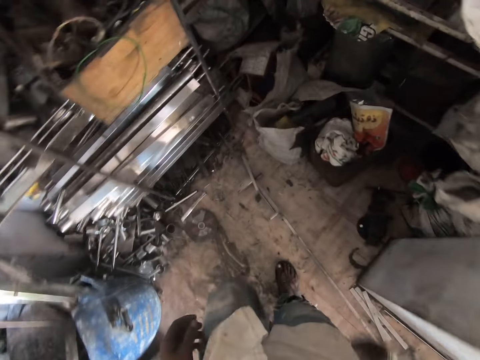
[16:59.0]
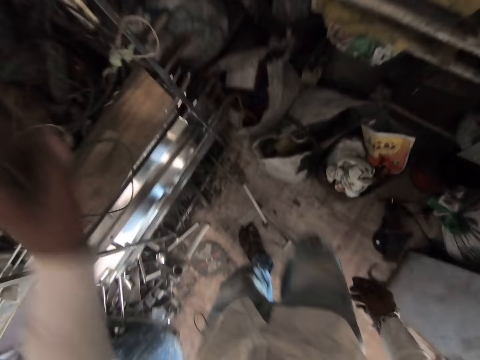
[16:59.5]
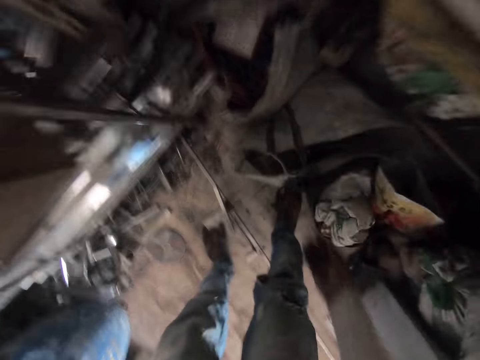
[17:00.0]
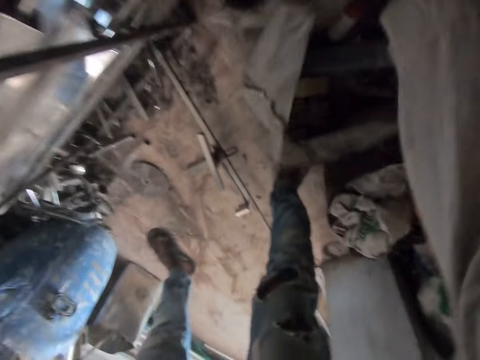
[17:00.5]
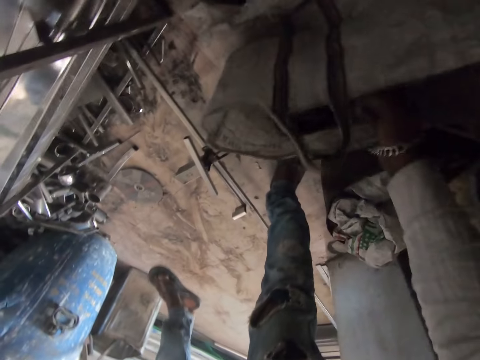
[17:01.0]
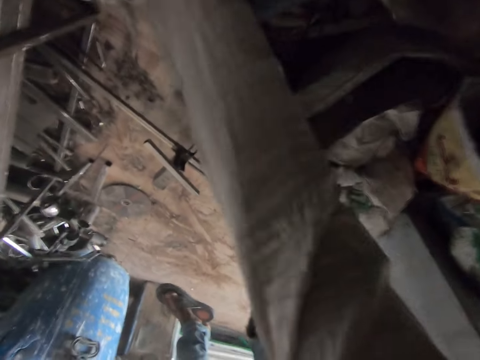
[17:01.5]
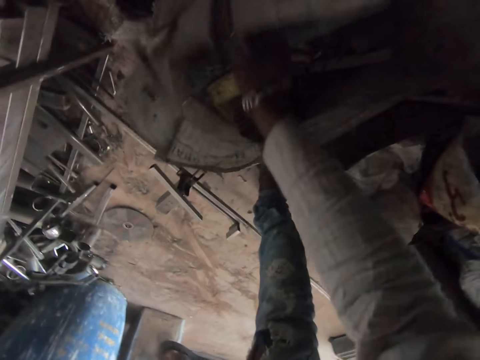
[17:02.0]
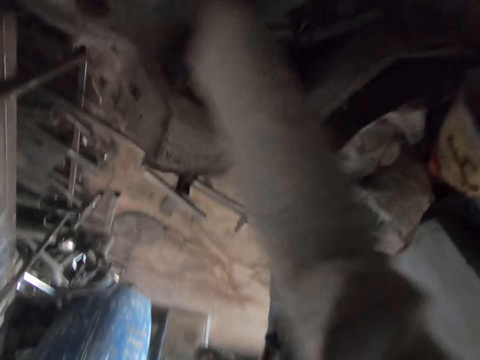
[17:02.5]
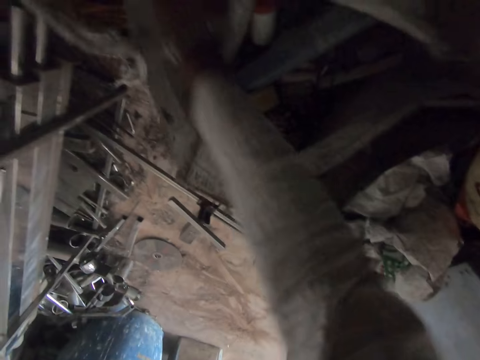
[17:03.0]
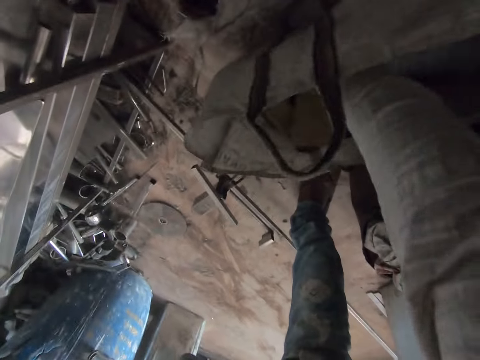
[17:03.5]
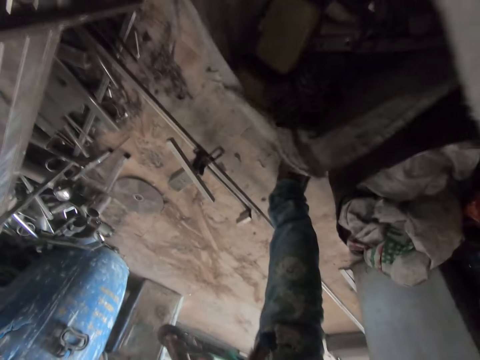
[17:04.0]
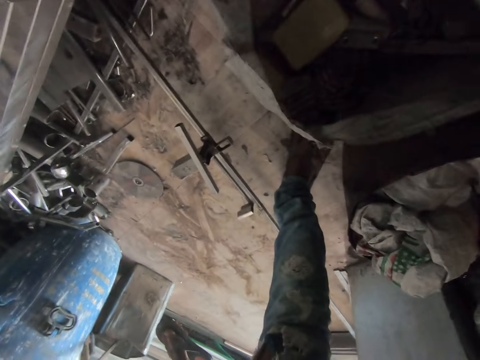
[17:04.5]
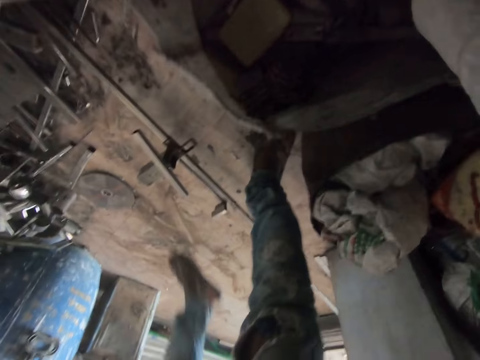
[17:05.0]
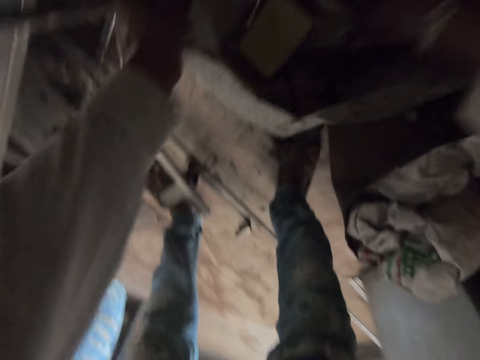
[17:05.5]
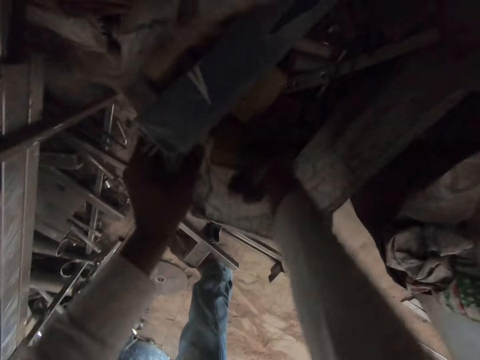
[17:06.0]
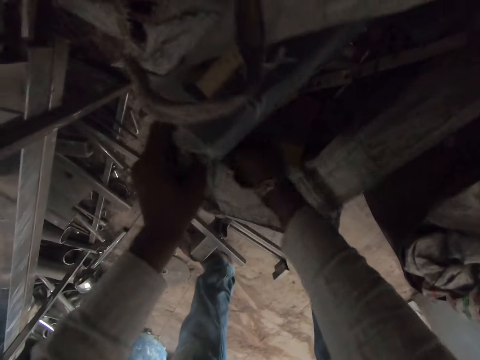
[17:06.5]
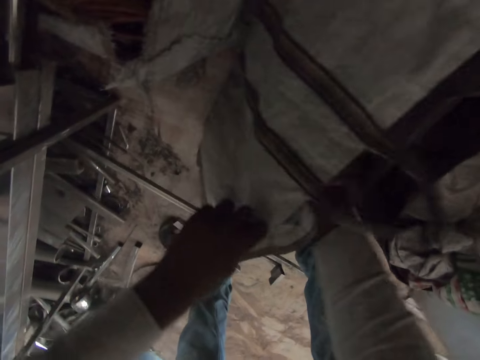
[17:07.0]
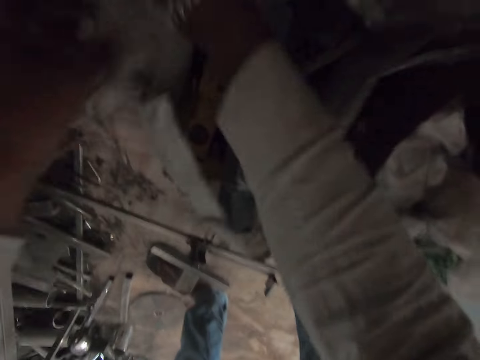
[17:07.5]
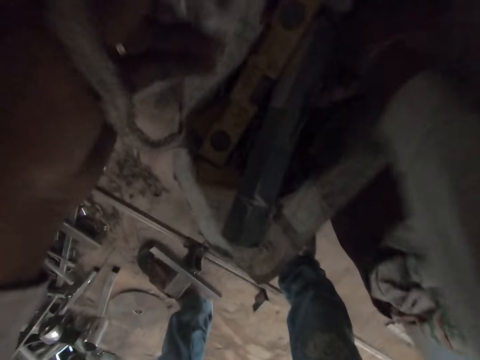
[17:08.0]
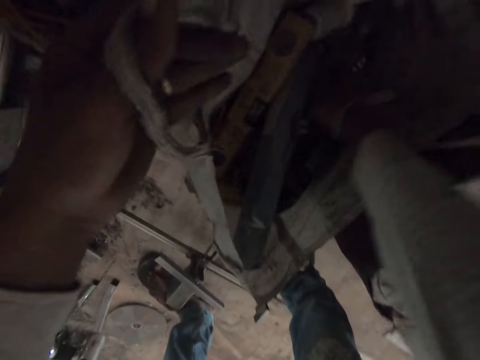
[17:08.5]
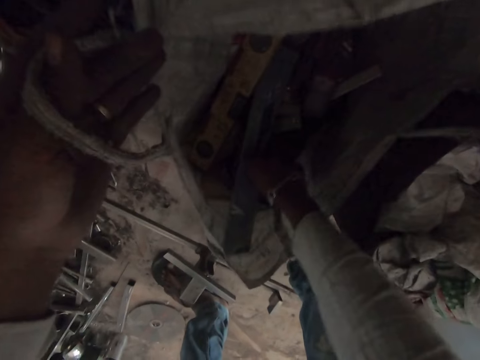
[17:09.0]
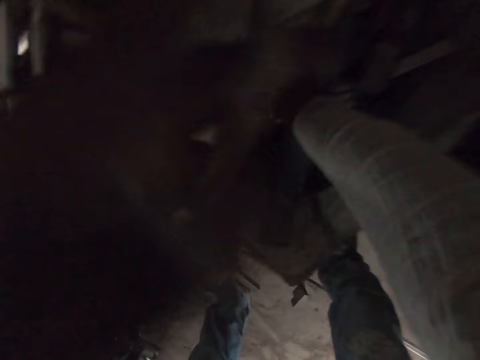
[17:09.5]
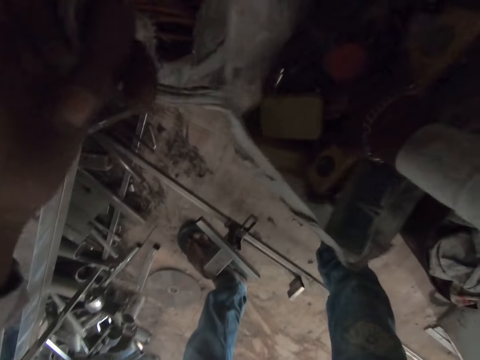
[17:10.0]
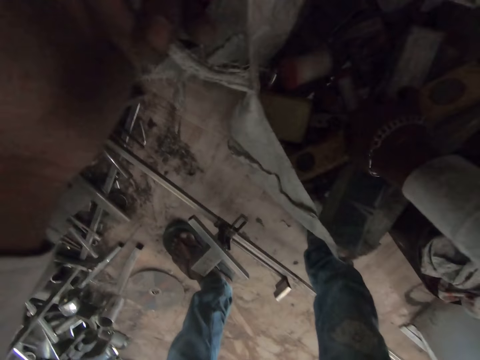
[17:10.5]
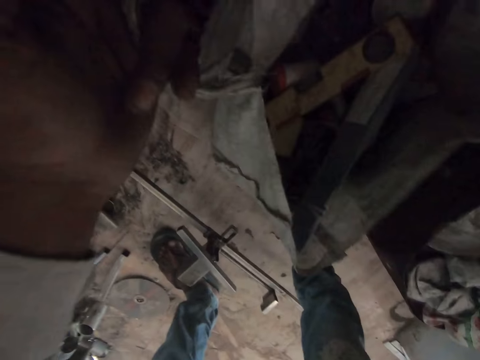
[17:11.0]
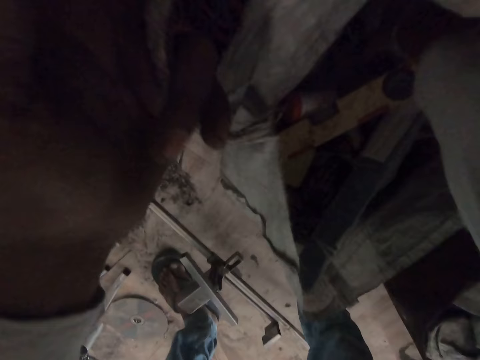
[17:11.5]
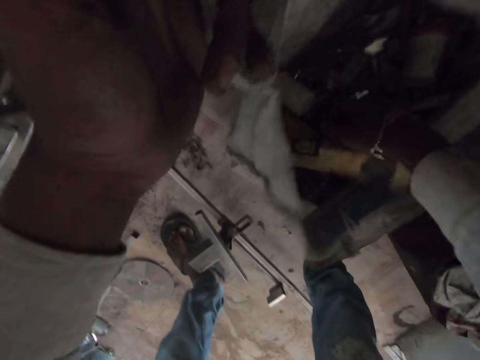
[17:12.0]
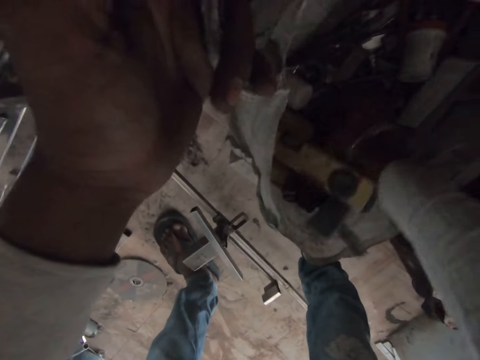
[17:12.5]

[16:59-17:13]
The camera wearer searches something in the sack on the floor. They put the hand in the sack. They hold the sack.

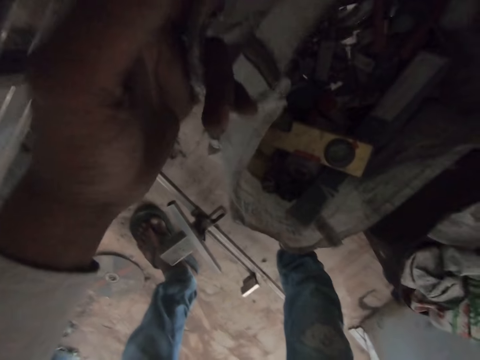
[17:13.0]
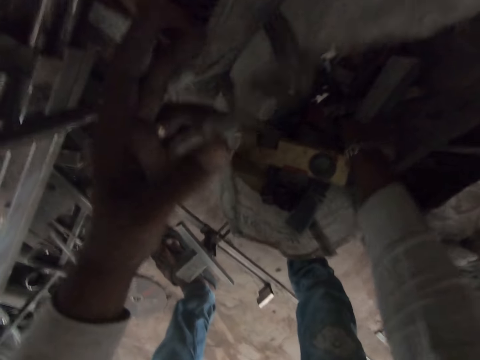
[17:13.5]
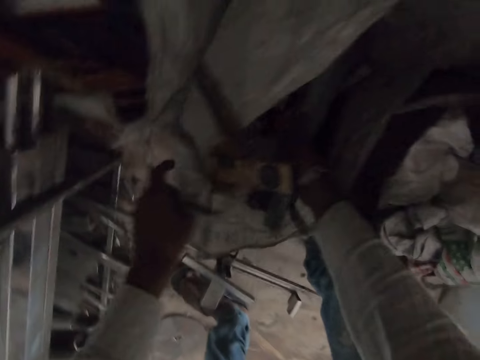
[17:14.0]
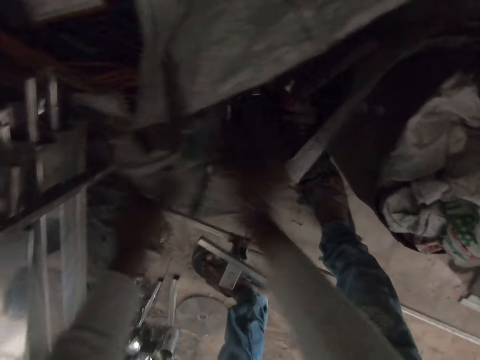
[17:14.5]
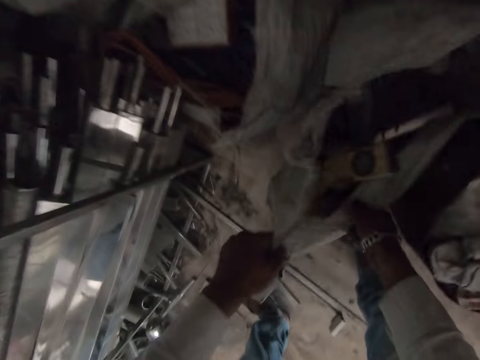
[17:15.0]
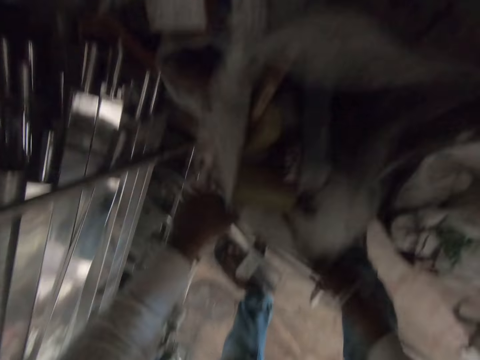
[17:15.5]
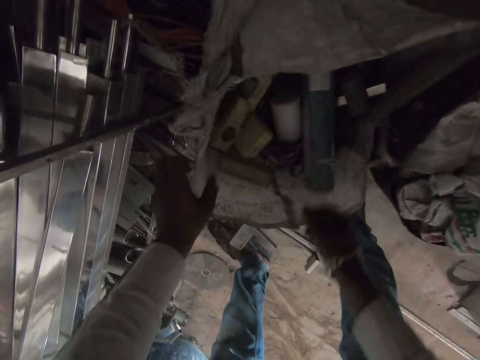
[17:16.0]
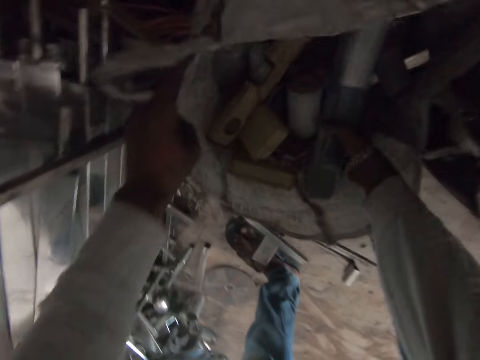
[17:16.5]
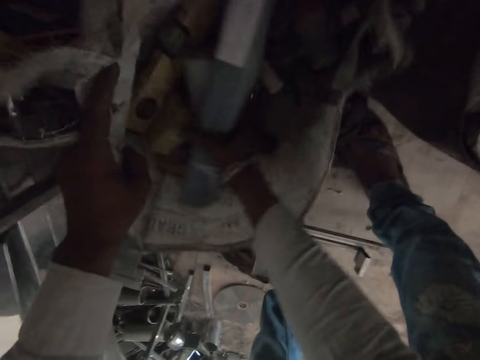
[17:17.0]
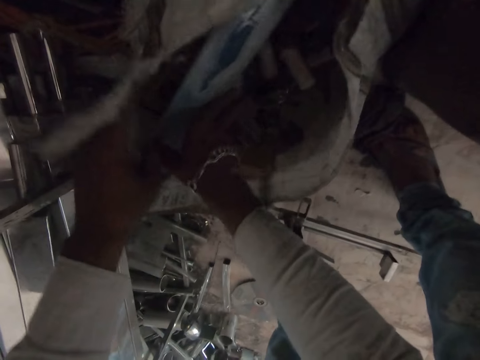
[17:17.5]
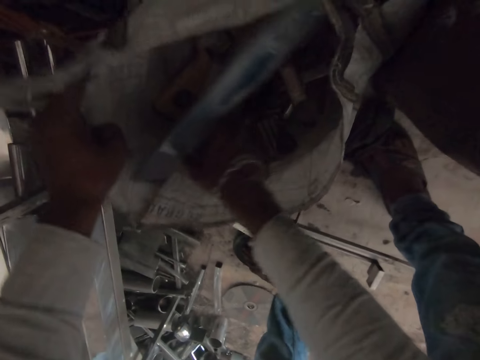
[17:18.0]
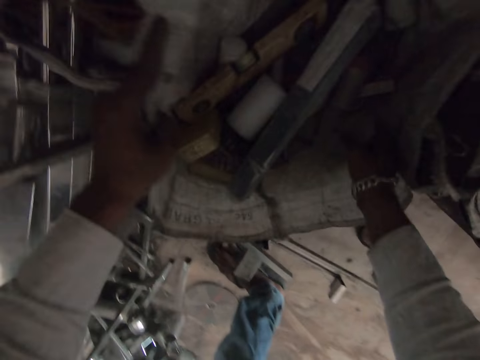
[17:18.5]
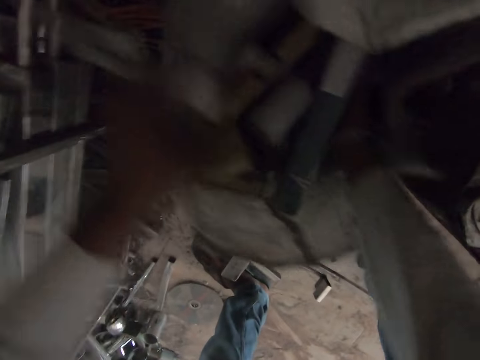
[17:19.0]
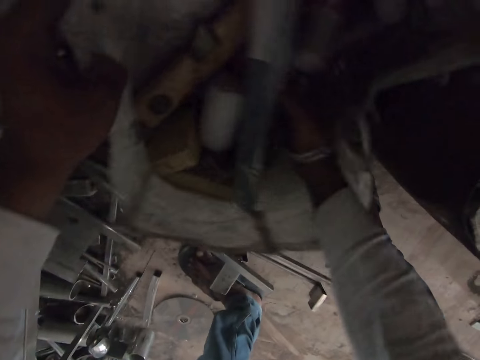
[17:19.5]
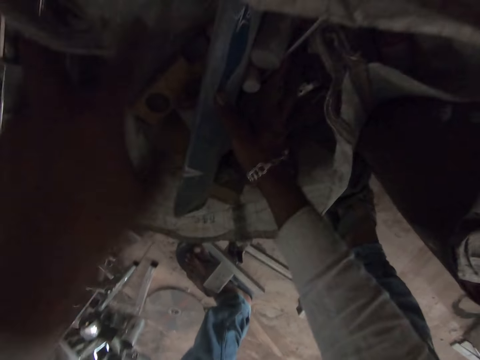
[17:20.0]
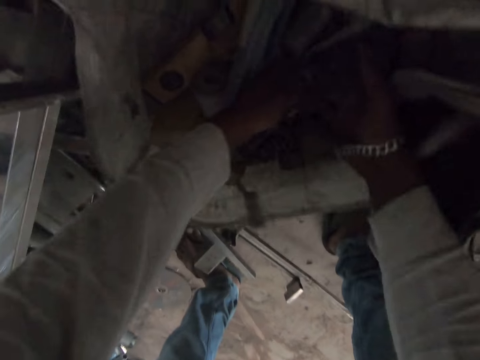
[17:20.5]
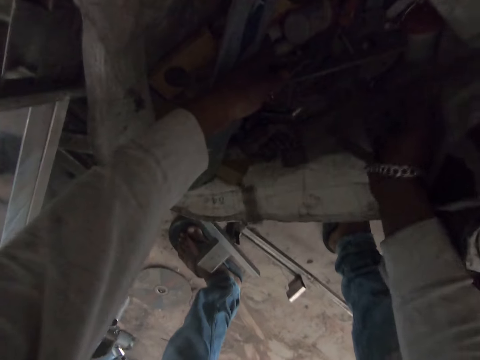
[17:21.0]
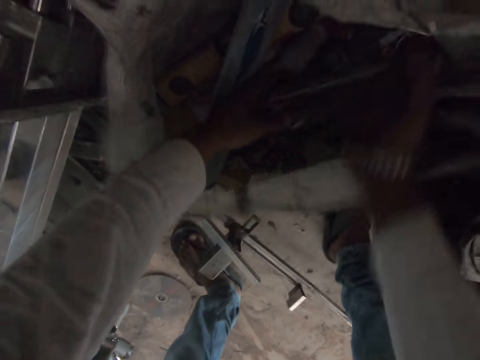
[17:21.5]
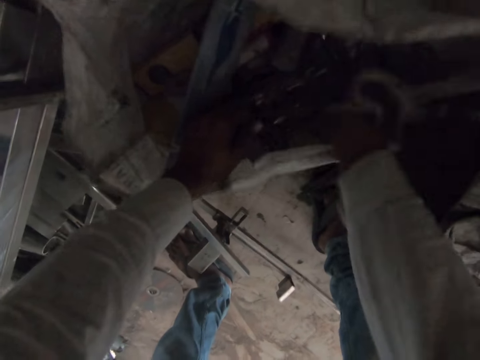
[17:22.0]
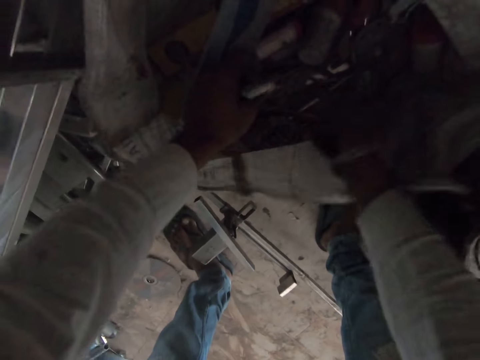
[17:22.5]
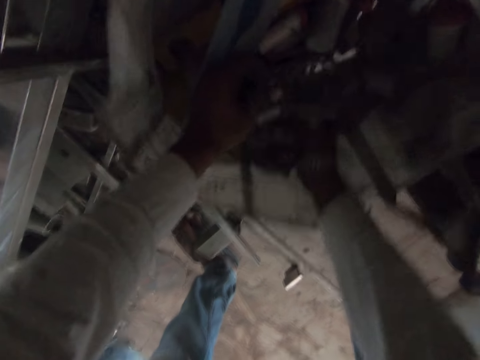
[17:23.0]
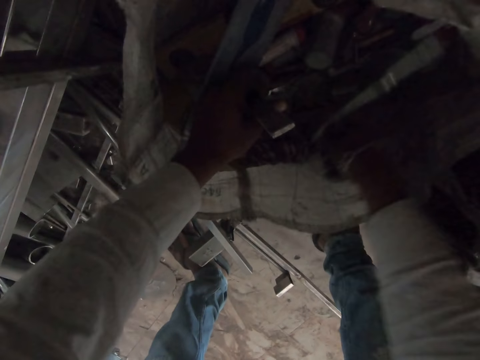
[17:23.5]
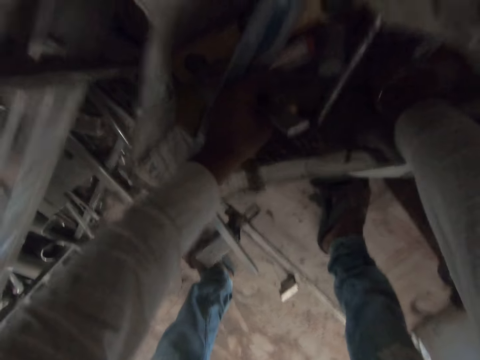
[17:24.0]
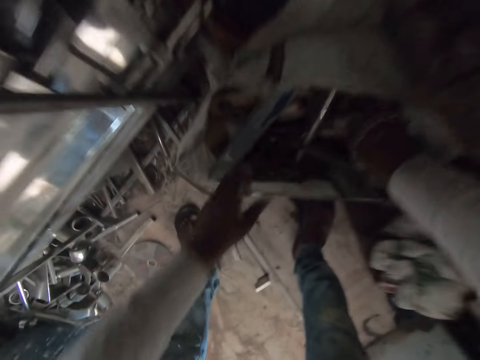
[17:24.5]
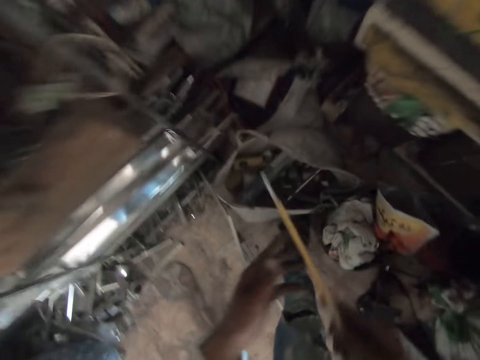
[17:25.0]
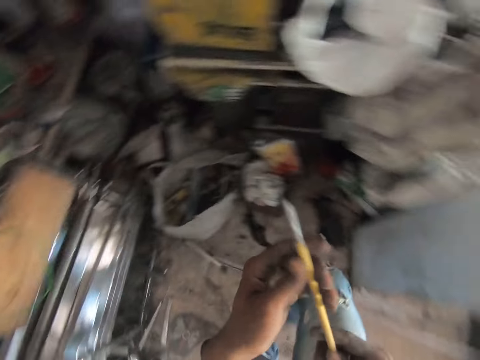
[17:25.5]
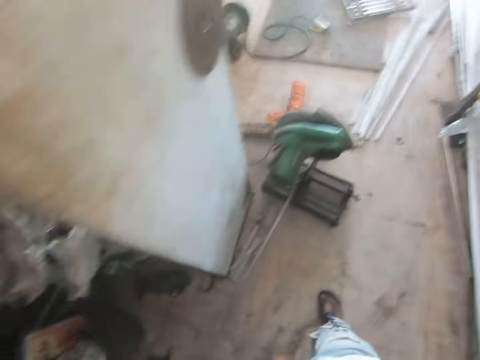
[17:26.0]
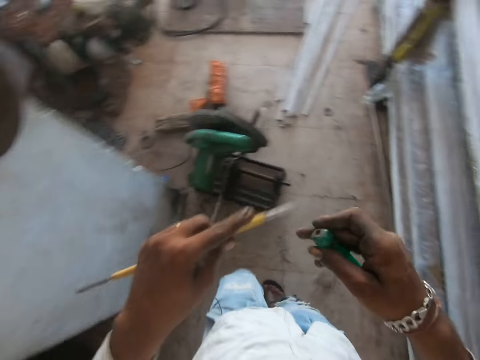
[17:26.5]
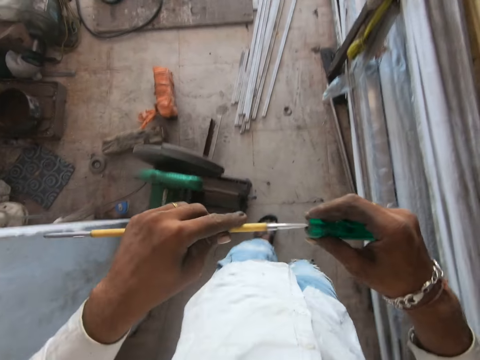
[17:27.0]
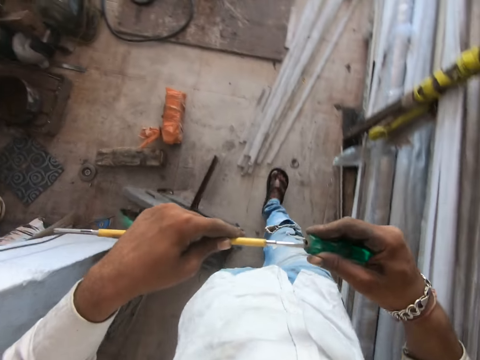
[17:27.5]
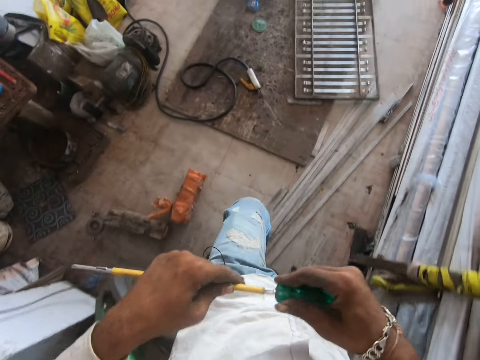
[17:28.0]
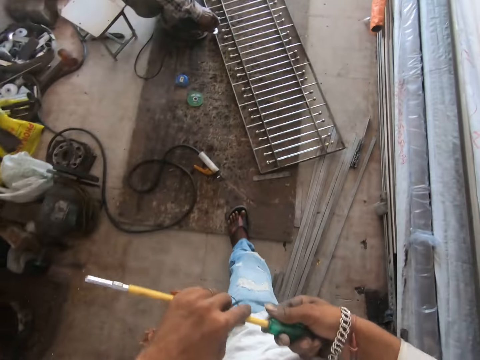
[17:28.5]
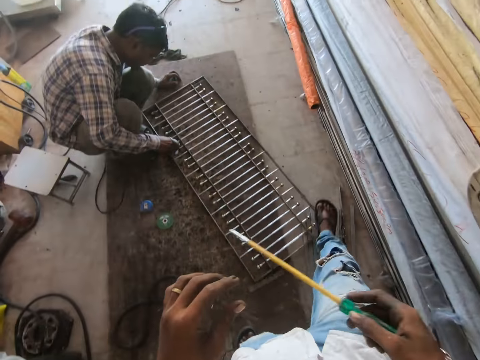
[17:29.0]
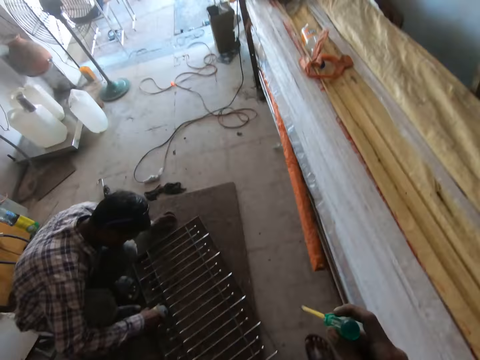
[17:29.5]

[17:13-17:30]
The camera wearer holds the sack with both hands. They walk on the floor. They hold the screwdriver. They fix the screwdriver.
